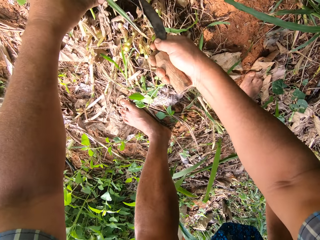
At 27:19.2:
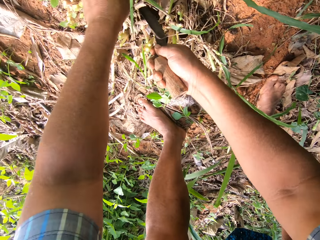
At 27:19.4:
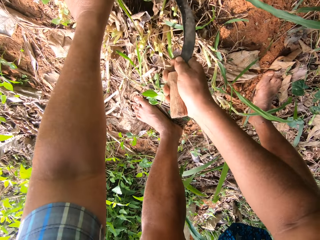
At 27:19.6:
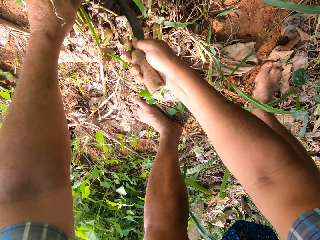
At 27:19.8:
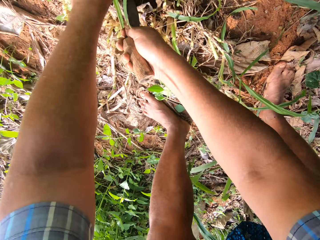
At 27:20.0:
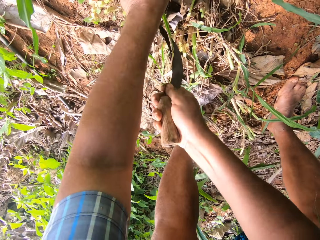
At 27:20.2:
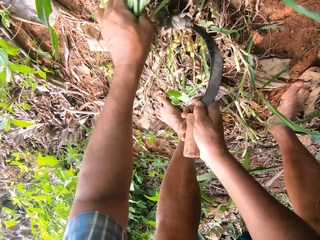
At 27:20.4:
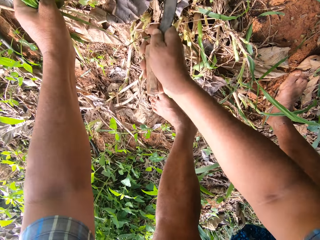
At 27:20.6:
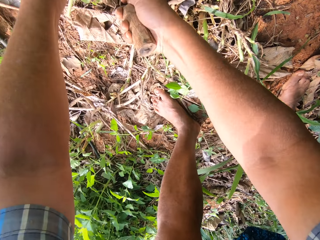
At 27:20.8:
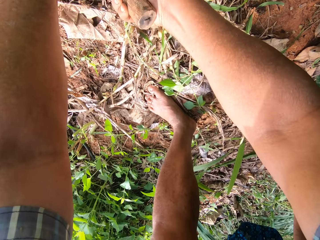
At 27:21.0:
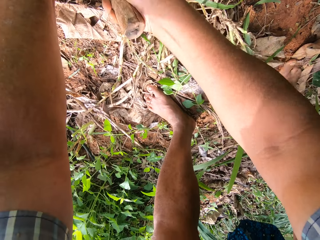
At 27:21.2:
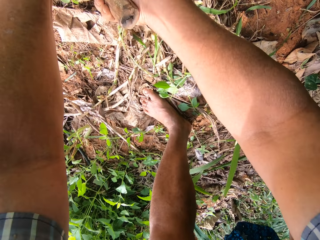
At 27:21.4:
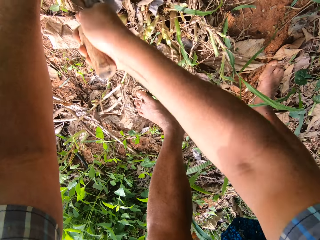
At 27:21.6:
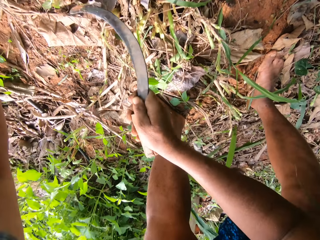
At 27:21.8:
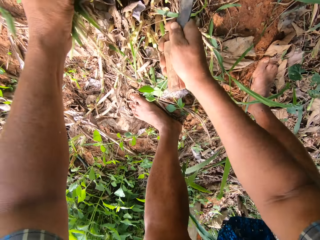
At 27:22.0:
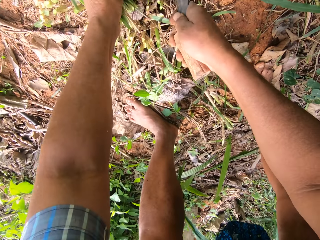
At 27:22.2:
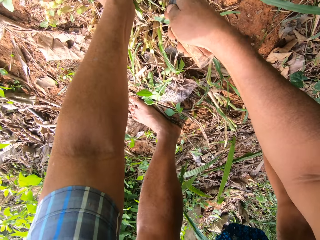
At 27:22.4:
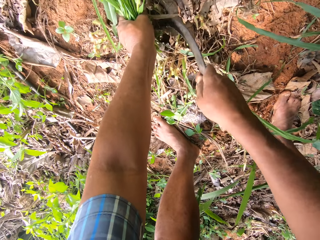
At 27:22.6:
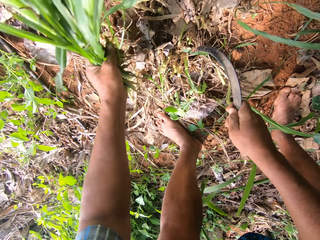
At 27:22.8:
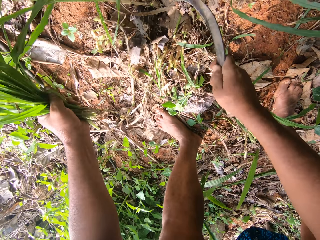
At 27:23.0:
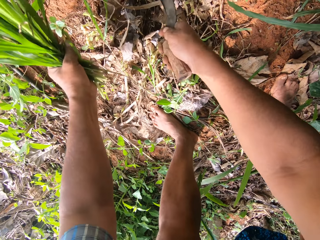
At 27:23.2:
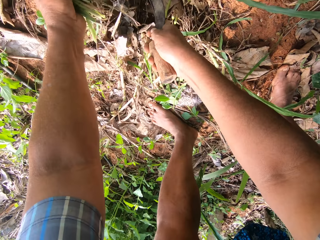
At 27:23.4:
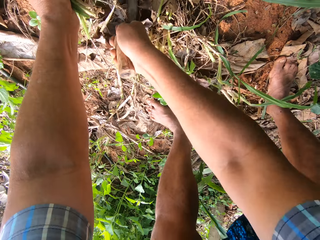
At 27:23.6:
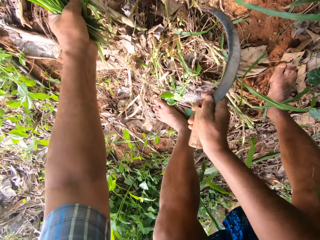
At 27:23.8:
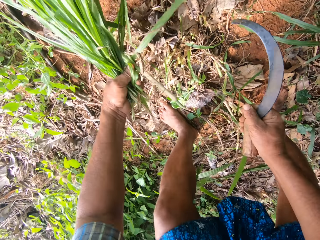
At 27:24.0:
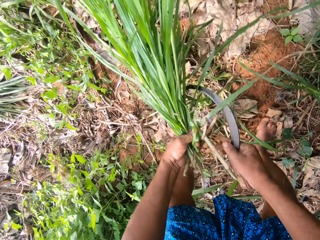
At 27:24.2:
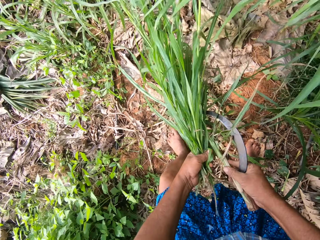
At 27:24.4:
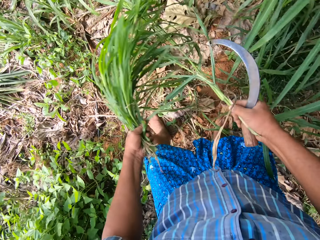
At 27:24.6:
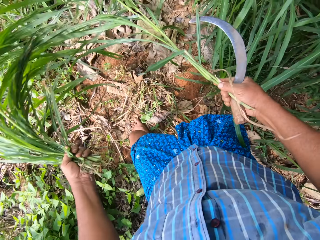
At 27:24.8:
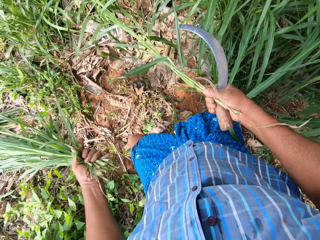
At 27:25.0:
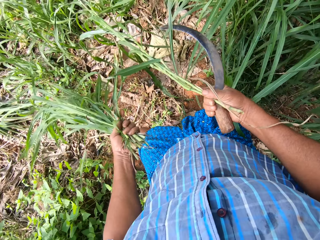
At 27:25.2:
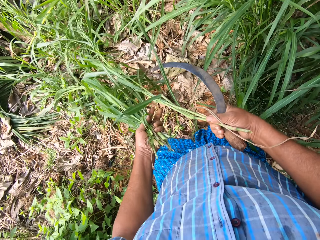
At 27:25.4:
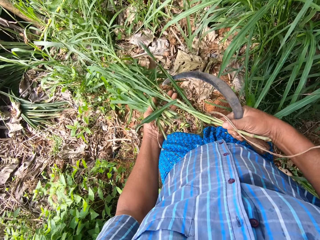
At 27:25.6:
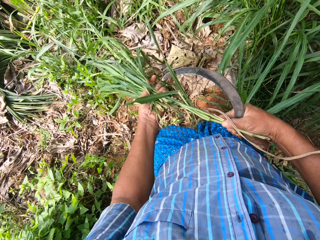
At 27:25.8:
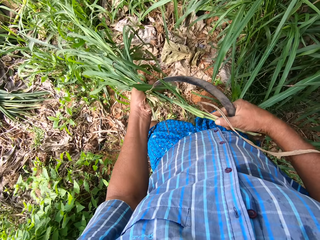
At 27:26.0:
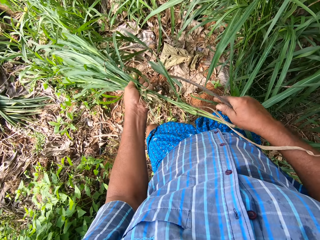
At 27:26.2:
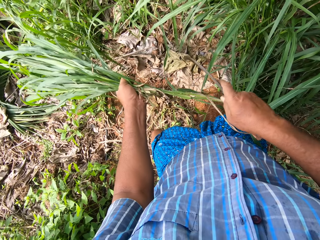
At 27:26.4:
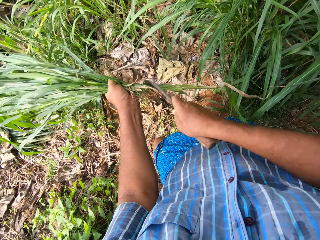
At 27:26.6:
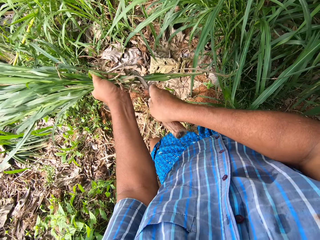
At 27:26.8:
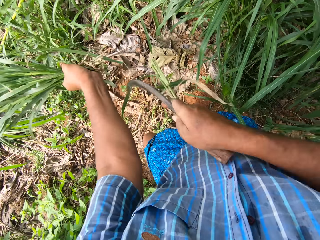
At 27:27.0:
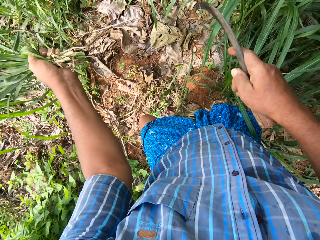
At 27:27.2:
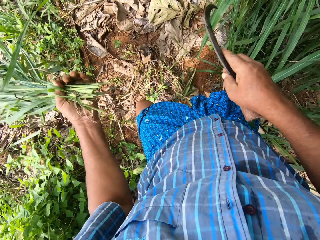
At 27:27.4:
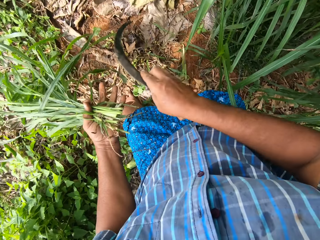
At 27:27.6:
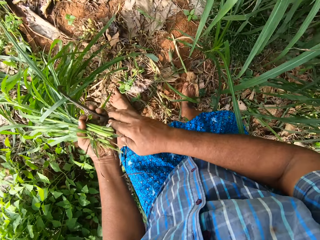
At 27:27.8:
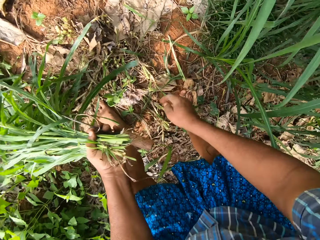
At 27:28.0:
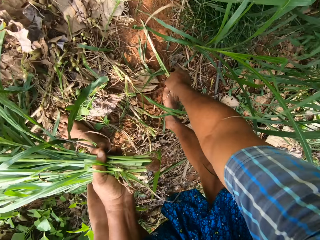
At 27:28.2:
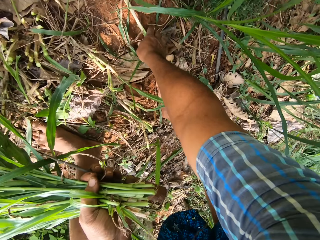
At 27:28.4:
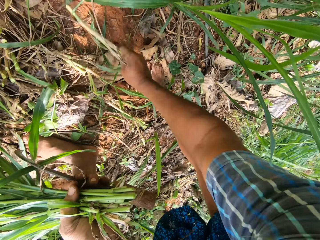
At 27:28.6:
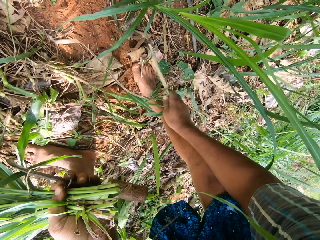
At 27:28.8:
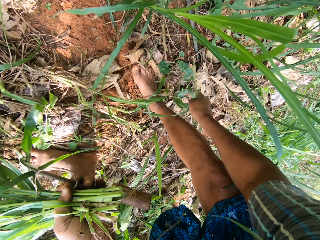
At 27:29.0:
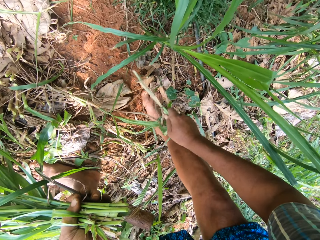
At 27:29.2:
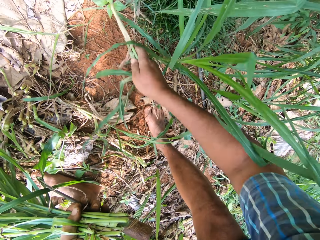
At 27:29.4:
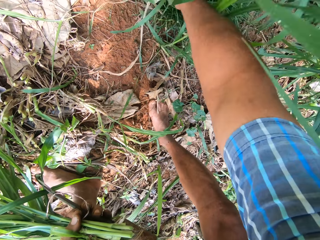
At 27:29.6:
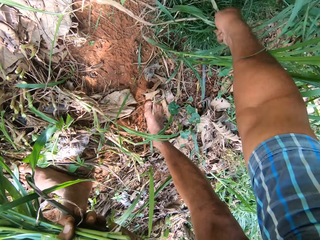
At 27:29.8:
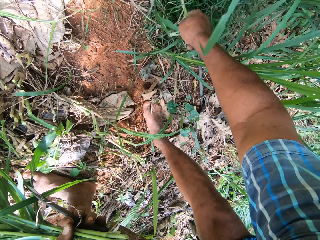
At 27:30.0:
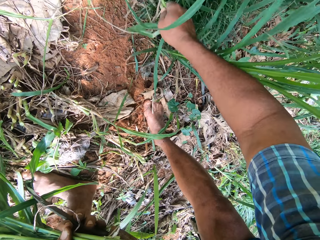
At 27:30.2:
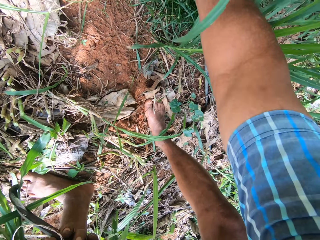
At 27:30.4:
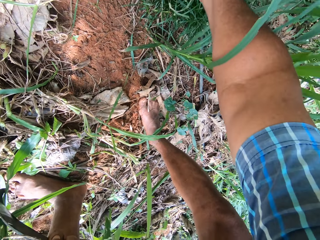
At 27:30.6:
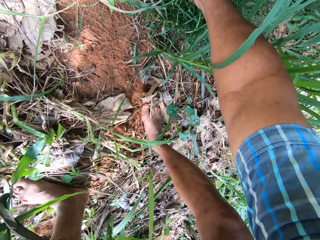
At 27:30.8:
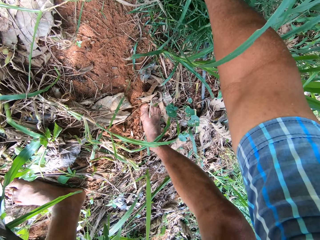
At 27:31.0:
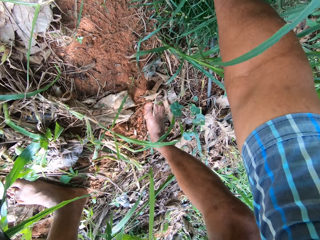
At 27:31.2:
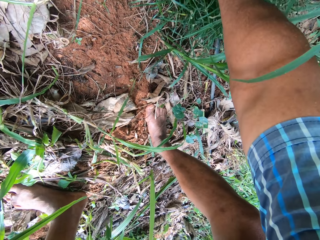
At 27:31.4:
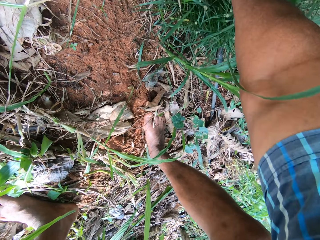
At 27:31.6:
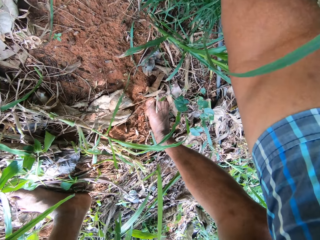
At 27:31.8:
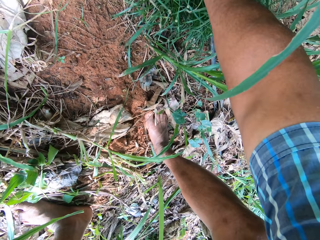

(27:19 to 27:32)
The camera wearer cuts napiergrass using a sickle. He holds napiergrass with a hand, picks napiergrass from the other hand, and stands. He holds napiergrass with the other hand. He cuts the stem of a grass with the sickle or knife. He passes the knife to his left hand. He takes a grass on the ground. He drops the grass in a small bush.

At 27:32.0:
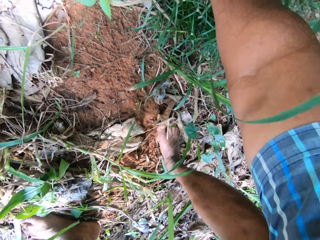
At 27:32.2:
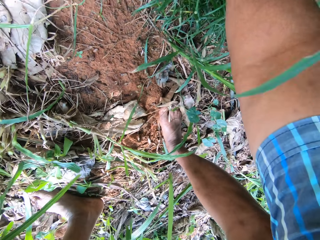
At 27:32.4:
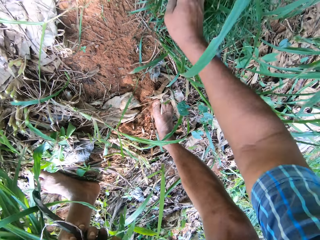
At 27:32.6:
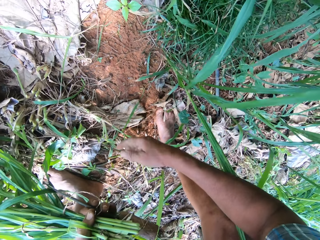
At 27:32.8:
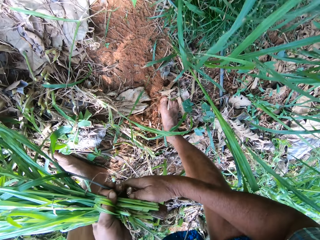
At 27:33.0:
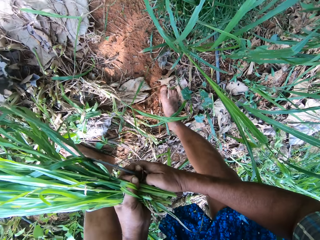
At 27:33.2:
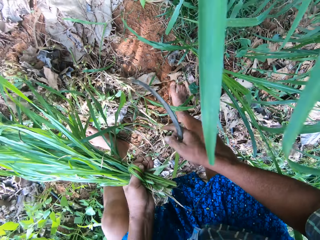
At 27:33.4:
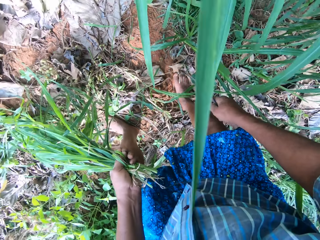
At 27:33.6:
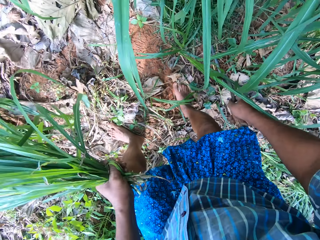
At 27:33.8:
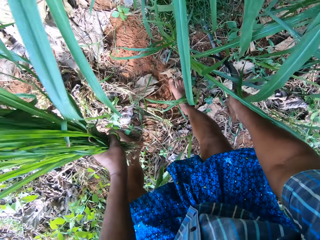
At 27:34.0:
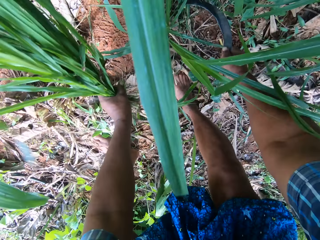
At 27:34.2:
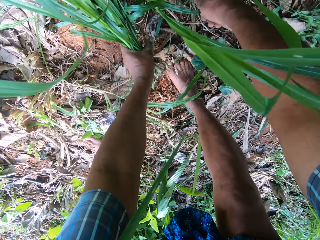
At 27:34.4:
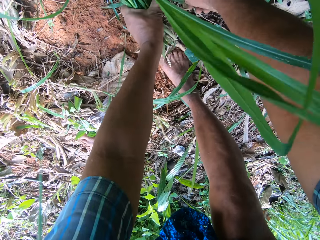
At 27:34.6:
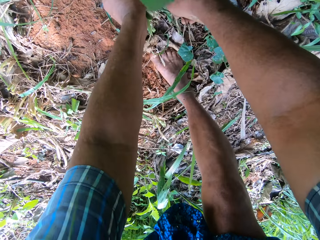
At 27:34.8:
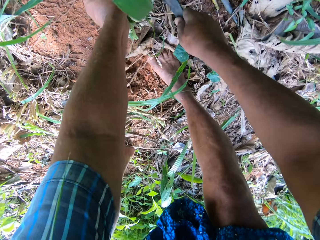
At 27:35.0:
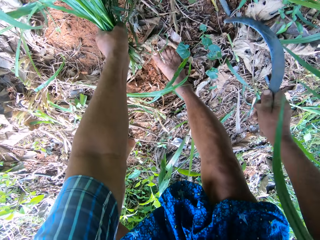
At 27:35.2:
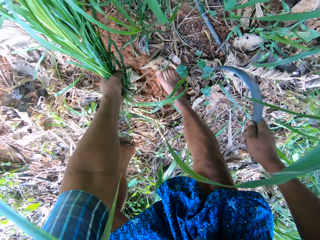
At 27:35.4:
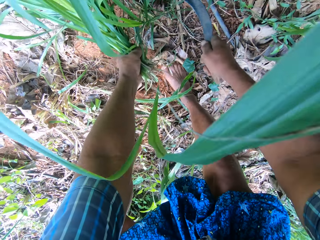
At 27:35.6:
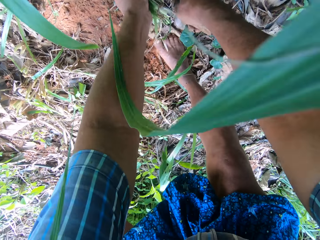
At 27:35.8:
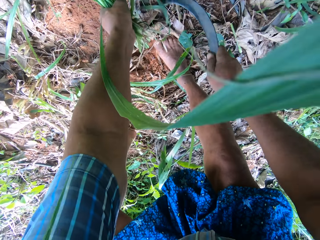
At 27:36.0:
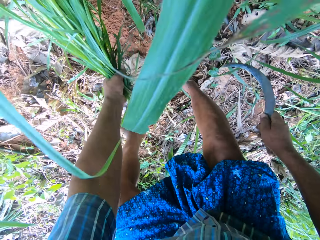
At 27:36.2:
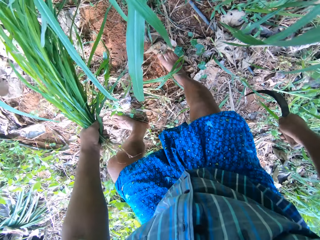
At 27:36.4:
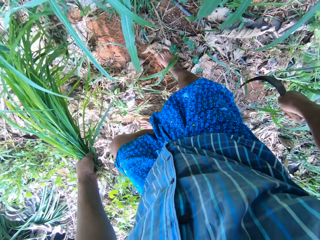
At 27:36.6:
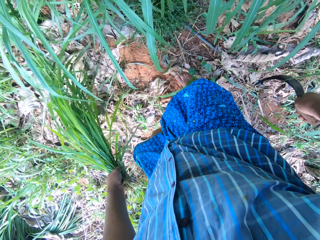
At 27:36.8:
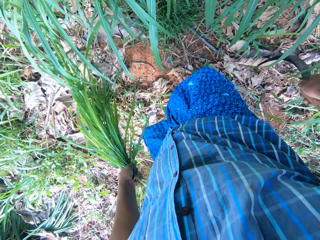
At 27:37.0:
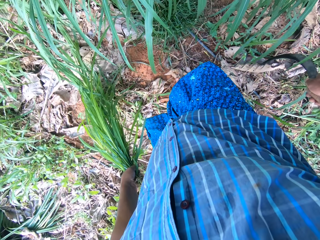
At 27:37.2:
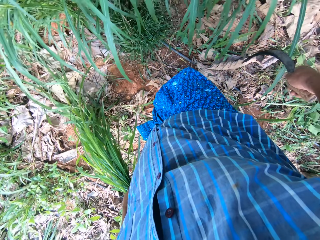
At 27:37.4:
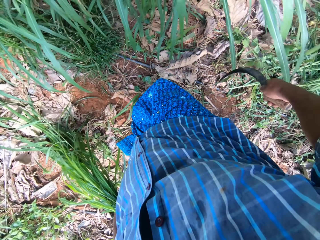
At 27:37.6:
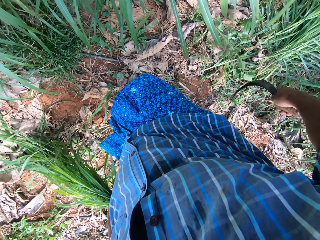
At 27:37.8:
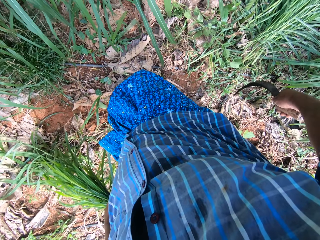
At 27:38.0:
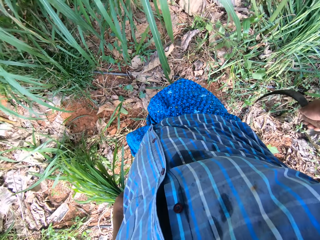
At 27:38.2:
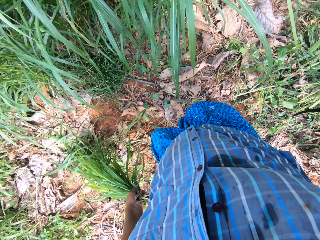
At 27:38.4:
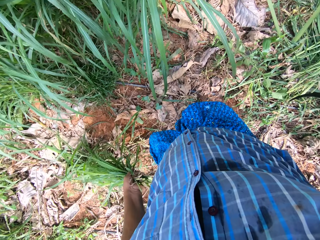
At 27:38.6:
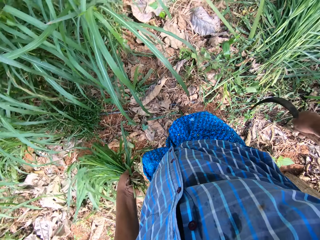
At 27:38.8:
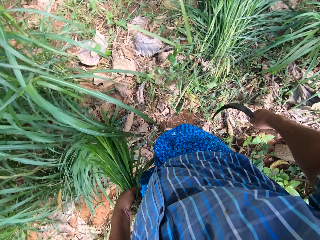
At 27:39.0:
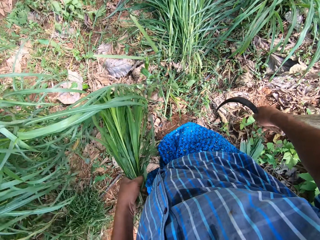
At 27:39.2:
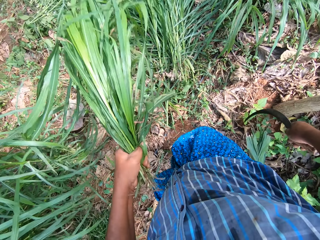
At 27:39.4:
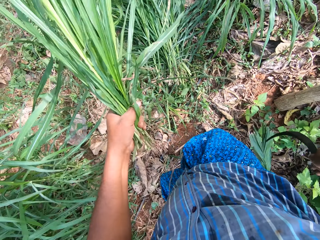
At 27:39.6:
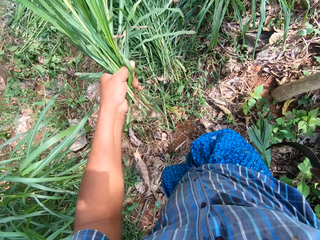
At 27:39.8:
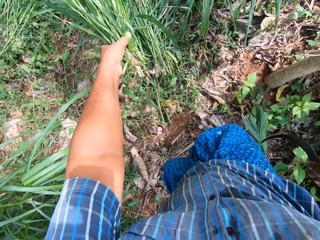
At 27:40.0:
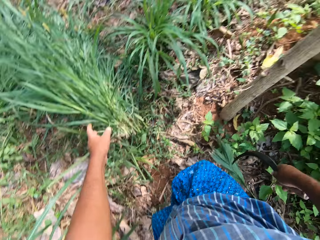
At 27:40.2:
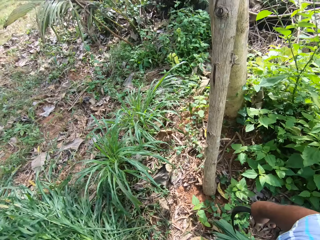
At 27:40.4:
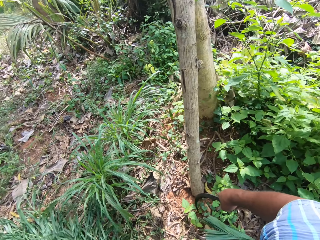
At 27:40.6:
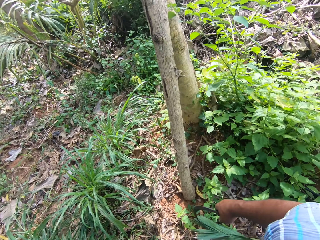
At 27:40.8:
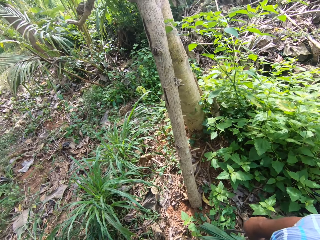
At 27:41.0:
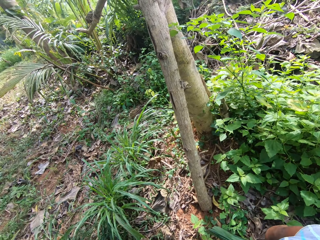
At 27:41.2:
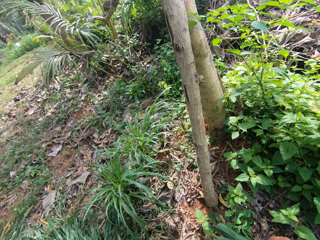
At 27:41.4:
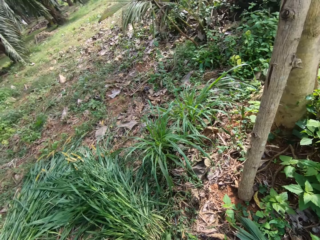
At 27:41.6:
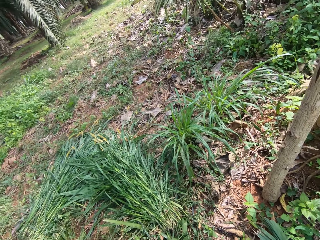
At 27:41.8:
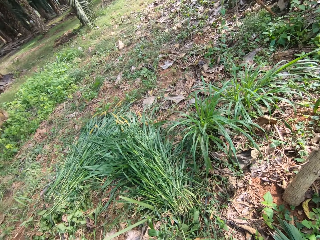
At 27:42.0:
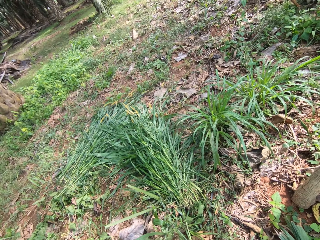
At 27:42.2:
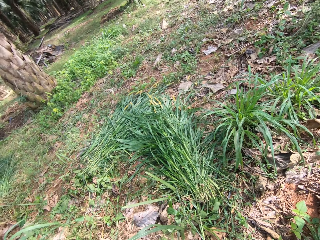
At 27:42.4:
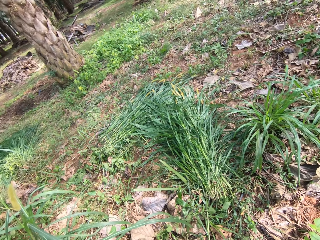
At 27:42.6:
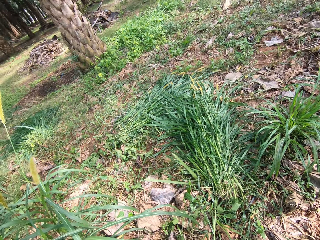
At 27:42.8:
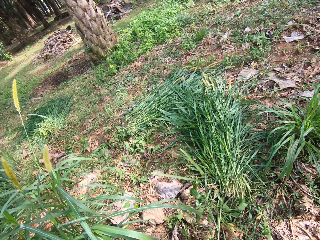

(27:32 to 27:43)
The camera wearer takes the knife from his left hand. He weeds a grass with the knife. He holds napiergrass with the other hand. He drops the grasses on the pile of grasses on the ground.
